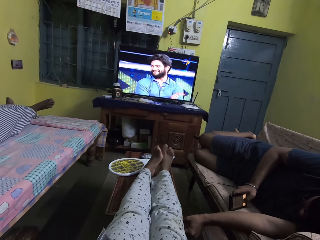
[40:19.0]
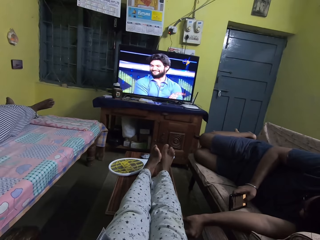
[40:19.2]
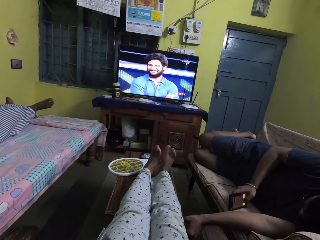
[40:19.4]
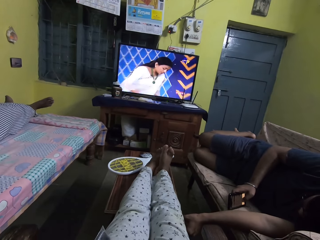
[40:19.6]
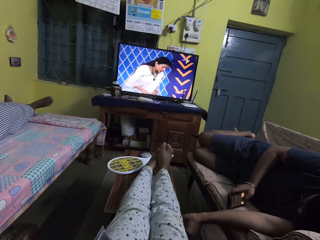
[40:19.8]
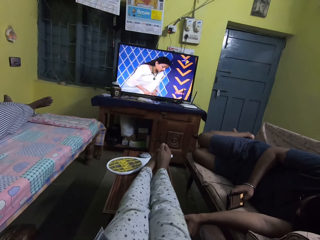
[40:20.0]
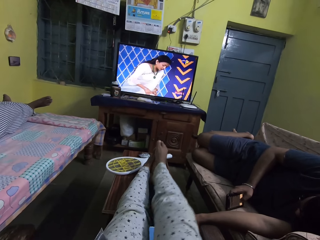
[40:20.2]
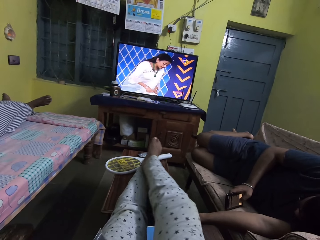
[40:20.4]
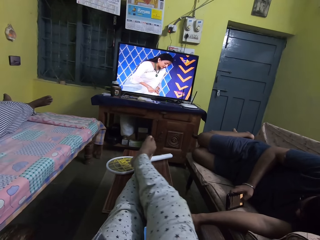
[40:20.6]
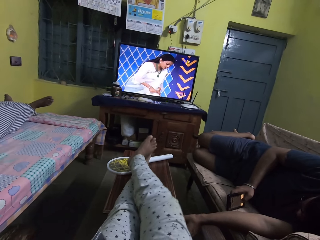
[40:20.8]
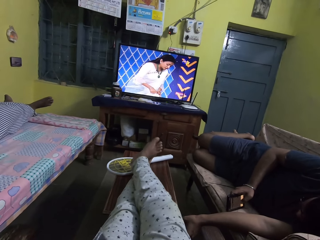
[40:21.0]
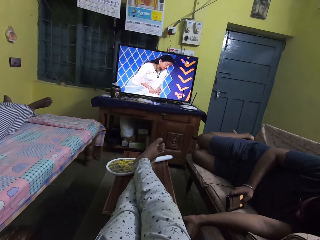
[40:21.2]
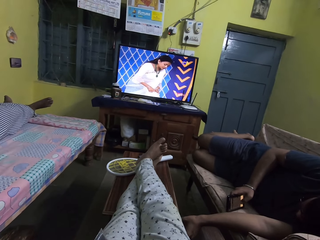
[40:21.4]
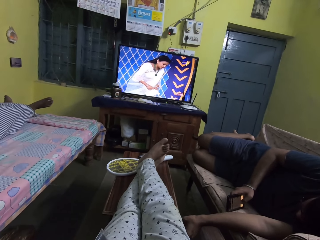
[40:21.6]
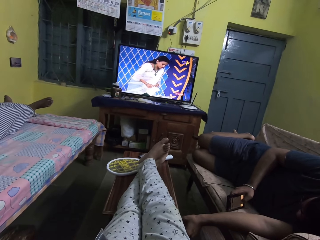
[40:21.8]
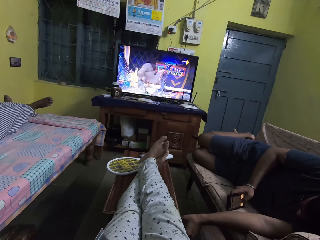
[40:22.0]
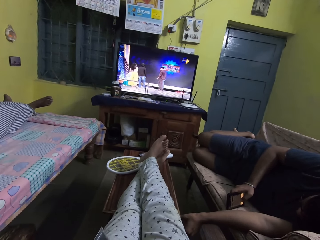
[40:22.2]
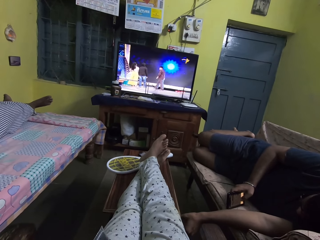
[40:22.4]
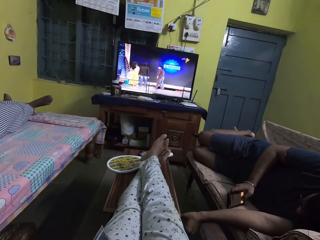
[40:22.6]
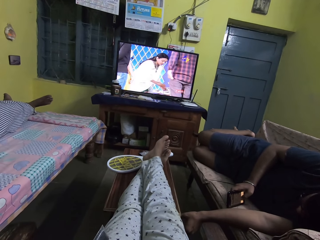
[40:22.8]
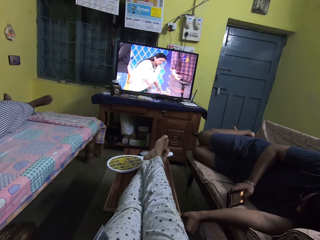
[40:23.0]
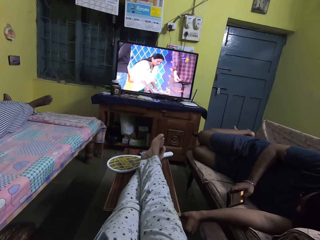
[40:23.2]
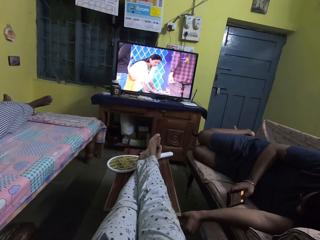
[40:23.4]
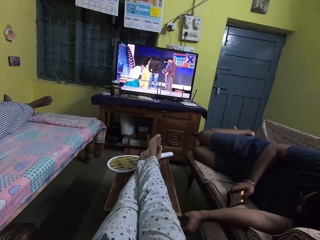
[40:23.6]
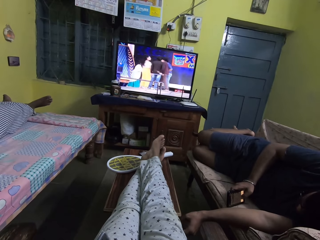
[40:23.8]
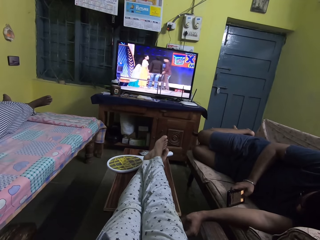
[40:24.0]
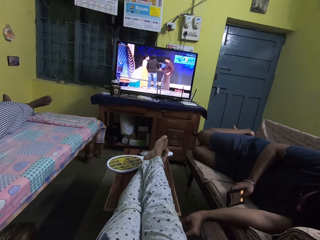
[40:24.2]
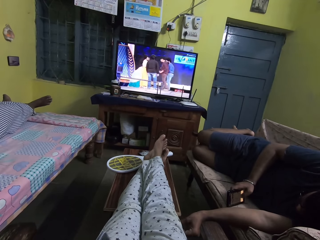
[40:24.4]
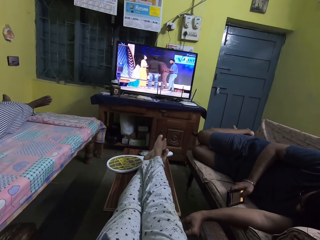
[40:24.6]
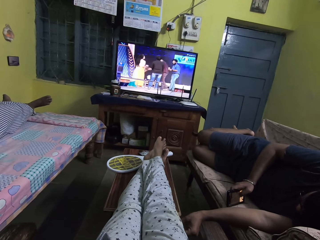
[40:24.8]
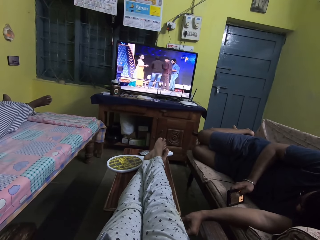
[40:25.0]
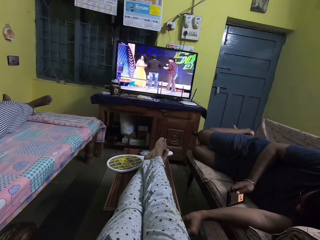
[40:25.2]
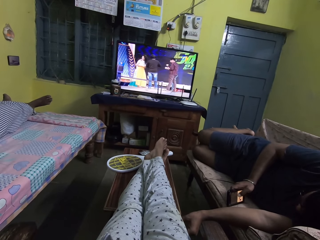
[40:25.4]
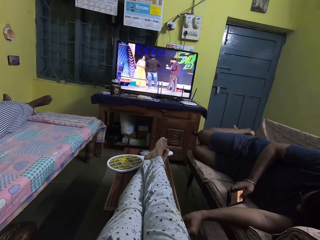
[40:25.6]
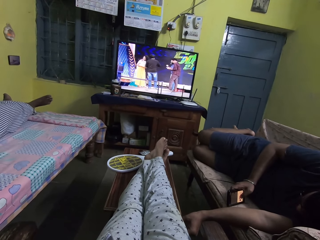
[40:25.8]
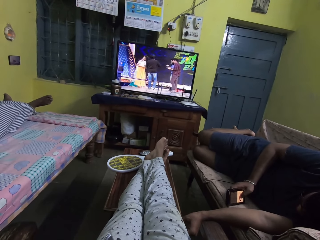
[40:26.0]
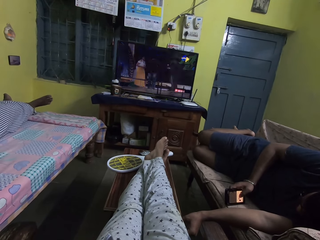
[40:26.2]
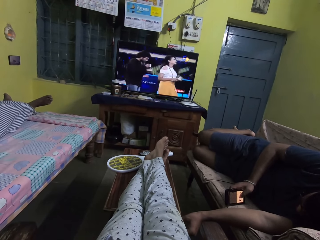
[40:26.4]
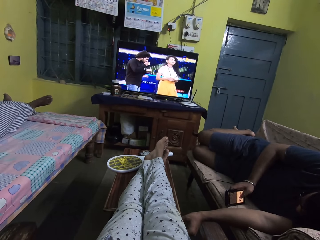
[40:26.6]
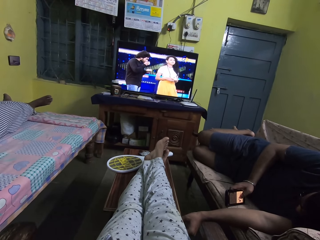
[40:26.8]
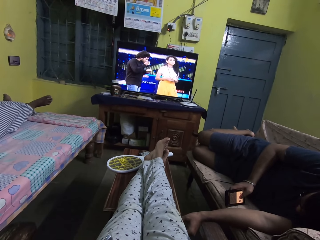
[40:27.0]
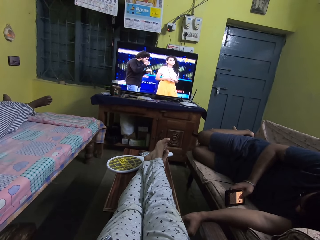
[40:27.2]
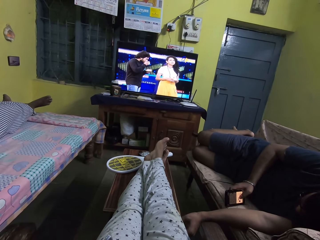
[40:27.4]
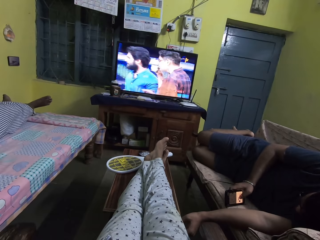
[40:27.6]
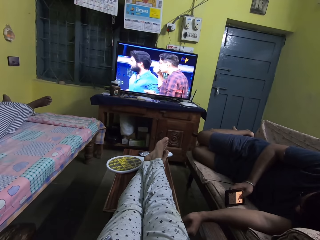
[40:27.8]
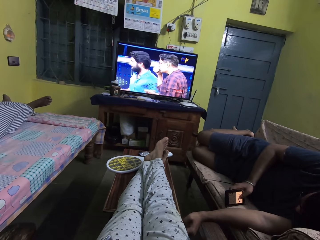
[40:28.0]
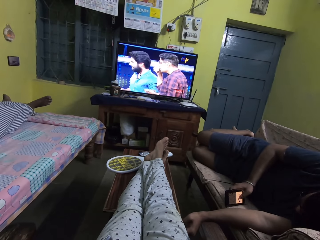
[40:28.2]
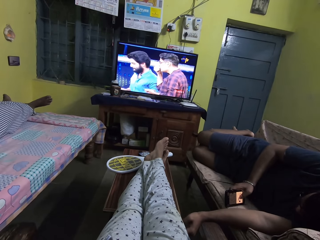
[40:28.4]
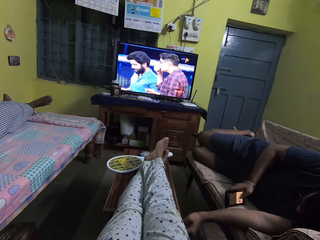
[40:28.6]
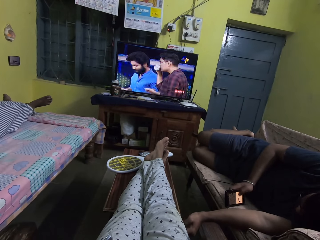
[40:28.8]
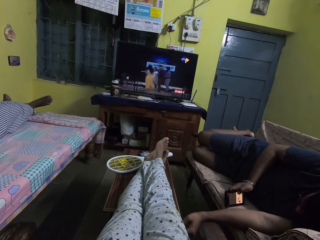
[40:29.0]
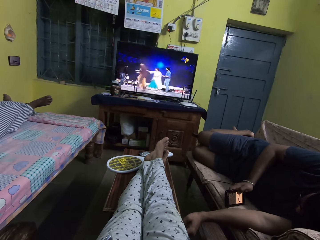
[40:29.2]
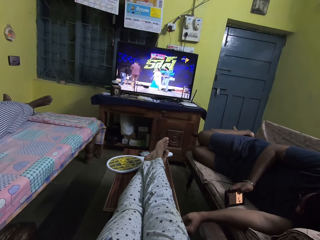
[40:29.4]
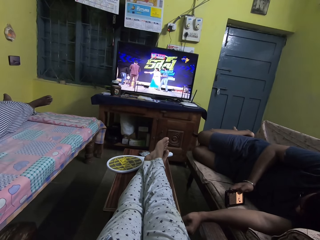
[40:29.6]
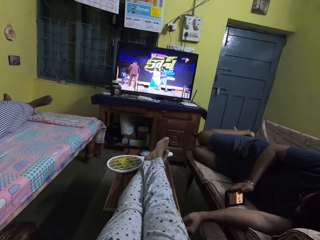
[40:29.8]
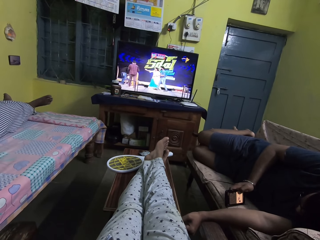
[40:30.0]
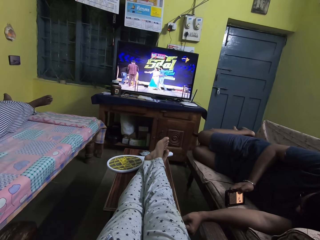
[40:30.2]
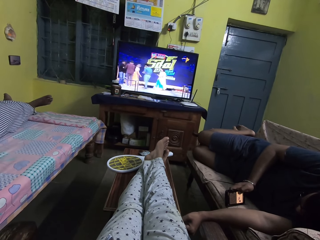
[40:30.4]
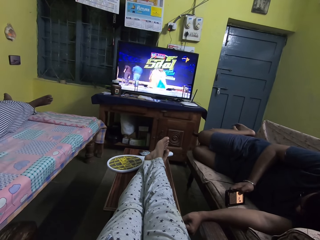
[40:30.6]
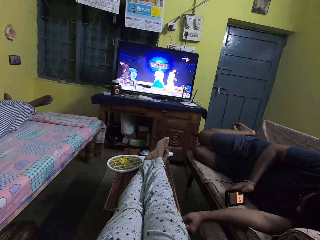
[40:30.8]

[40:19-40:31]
The camera wearer rests her right leg on her left leg on the center table.

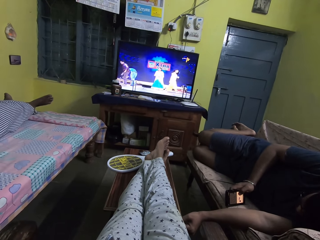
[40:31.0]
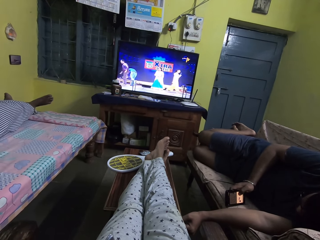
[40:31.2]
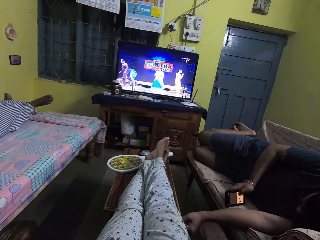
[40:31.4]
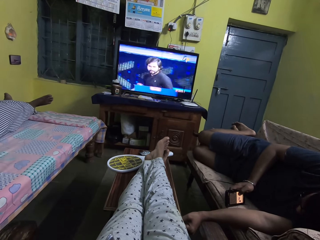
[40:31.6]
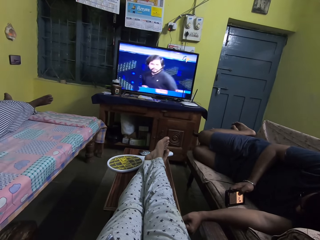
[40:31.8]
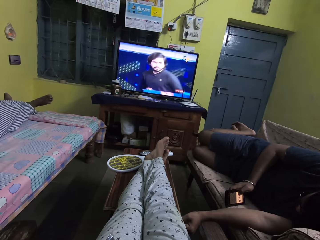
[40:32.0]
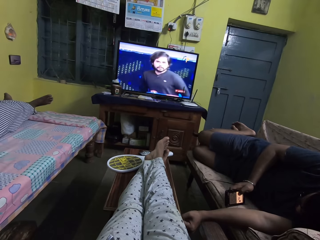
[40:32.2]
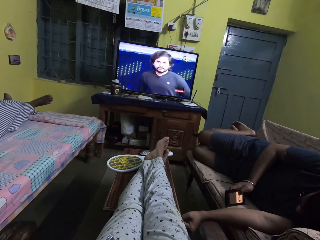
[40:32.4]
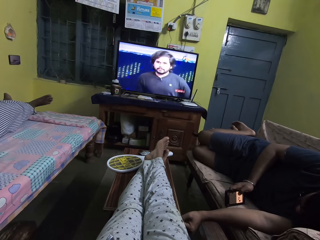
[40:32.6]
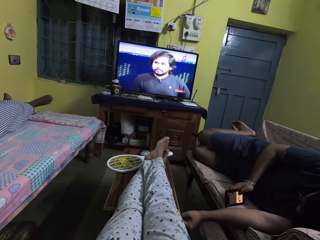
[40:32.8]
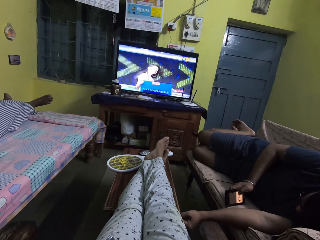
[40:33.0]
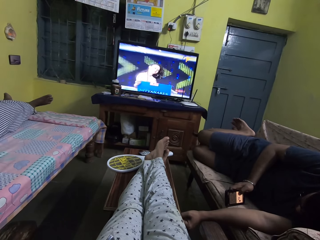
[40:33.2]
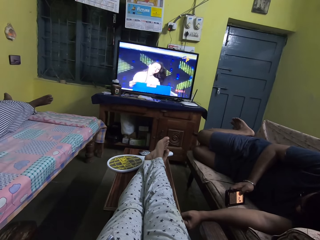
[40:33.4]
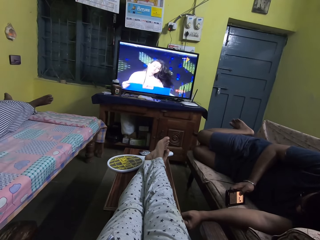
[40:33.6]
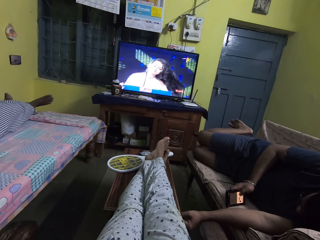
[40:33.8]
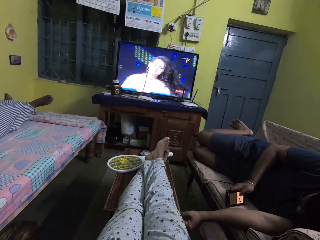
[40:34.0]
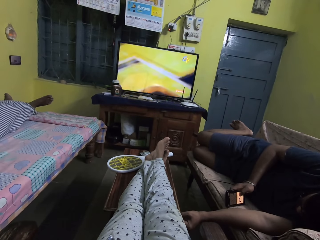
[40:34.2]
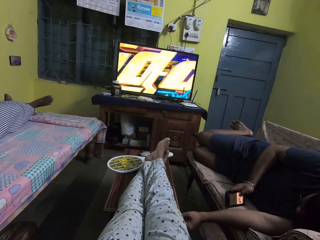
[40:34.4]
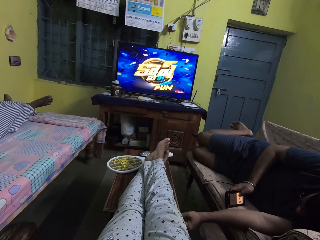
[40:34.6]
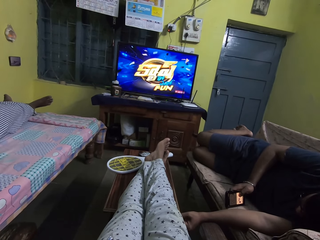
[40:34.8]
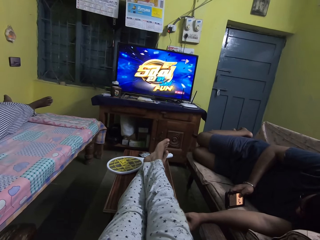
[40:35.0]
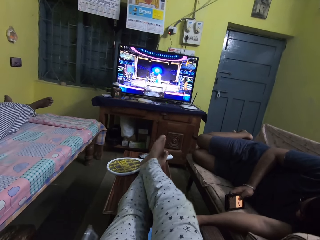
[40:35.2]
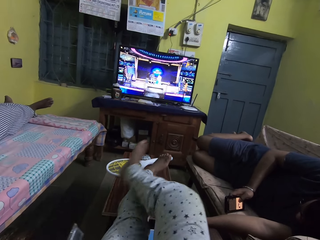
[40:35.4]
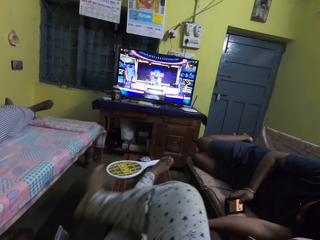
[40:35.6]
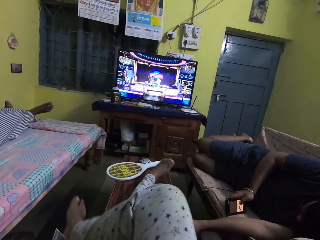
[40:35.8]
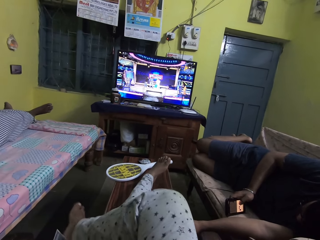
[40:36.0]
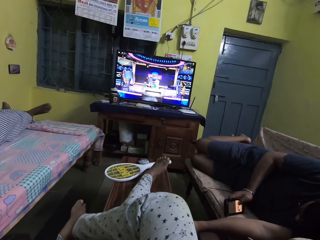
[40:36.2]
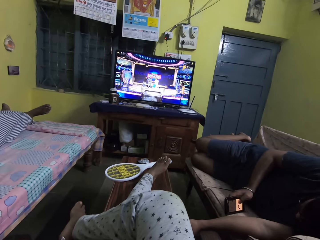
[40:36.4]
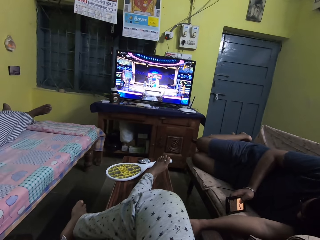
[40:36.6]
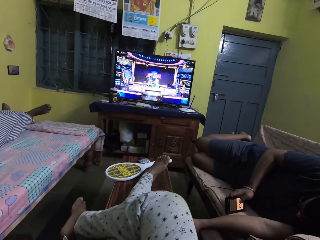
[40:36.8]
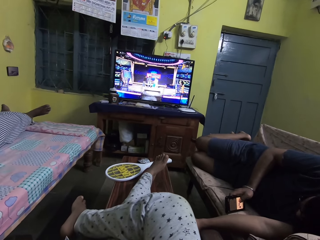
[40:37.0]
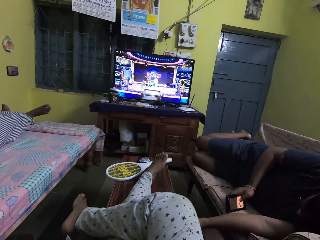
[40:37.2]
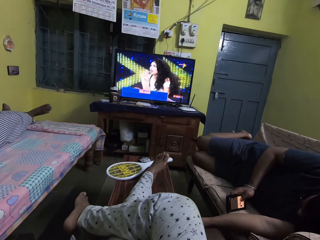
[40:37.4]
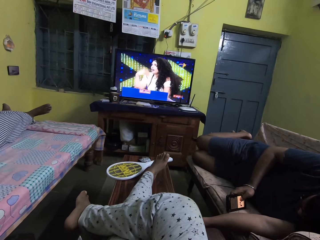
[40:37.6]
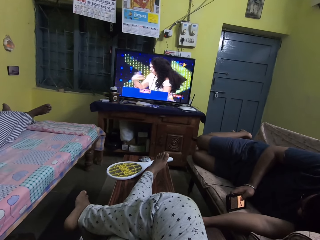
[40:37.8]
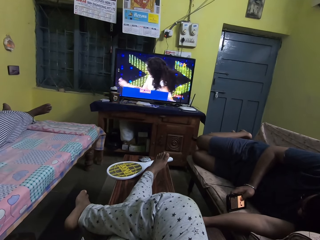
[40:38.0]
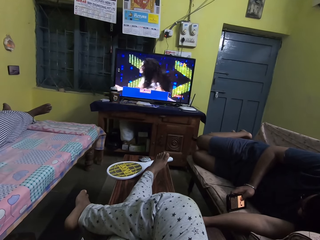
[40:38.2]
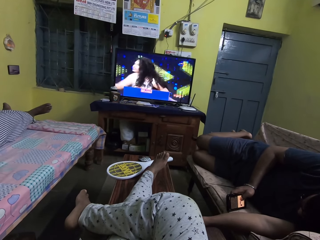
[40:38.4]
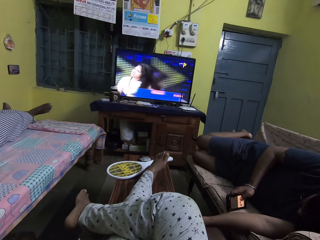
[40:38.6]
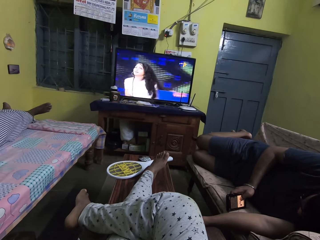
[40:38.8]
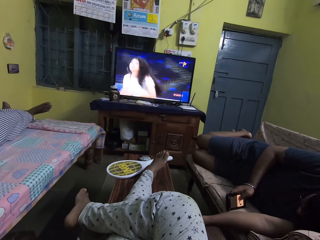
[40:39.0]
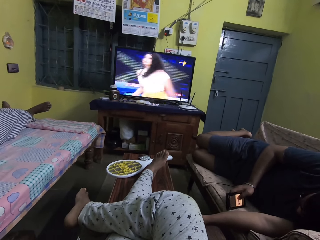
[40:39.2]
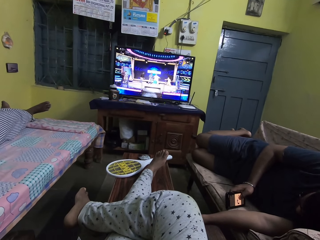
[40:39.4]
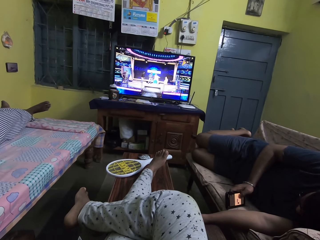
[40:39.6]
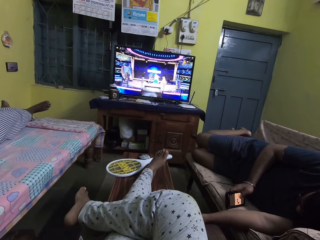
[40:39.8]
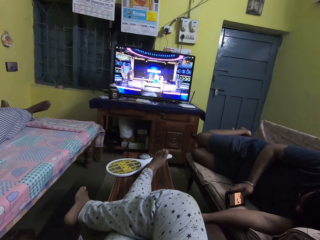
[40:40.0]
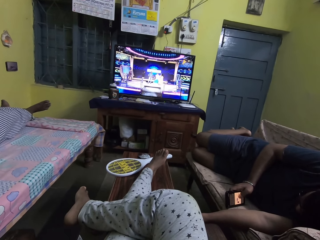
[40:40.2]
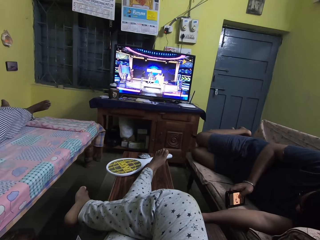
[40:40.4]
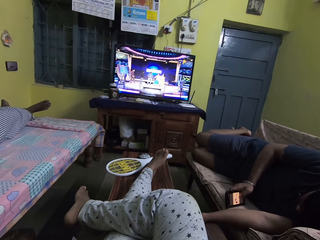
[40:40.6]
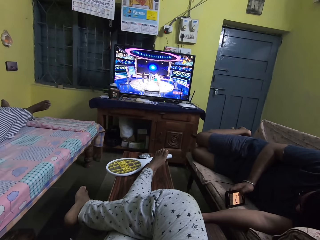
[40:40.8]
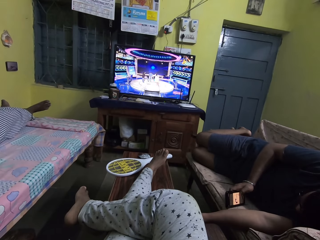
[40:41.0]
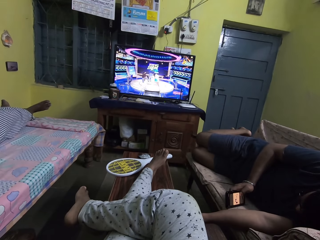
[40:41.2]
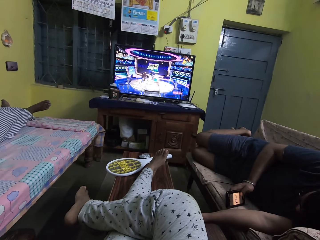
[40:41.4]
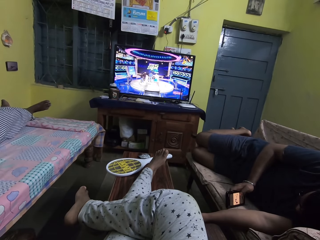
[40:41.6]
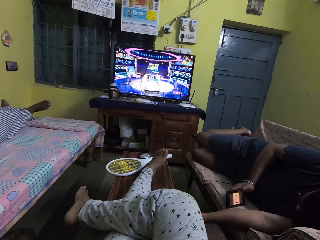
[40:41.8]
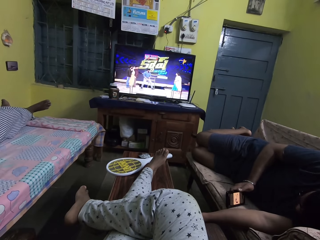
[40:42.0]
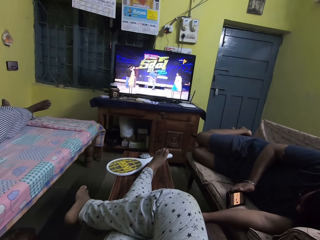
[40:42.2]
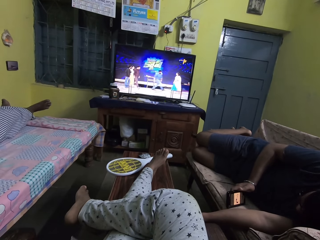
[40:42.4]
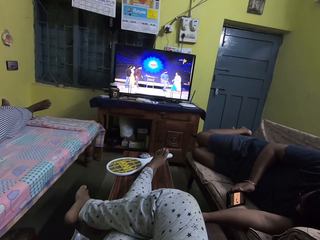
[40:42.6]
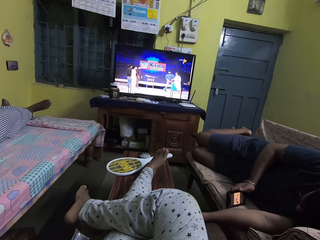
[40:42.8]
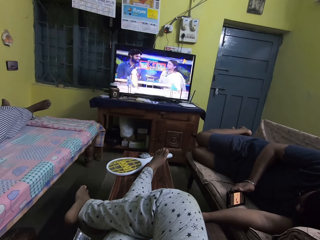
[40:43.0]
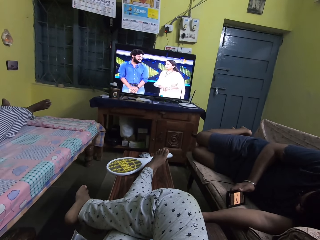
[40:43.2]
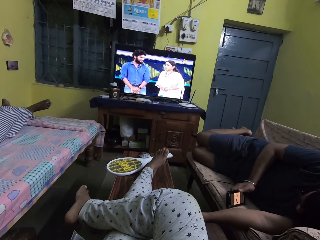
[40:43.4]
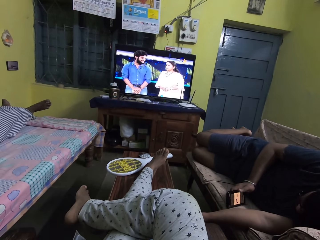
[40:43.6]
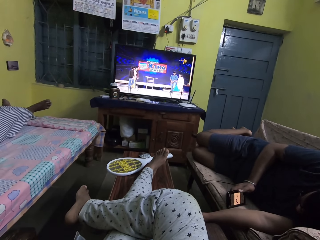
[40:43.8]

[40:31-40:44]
The camera wearer adjusts her right leg on her left leg on the center table. She crosses the right leg over the left.
